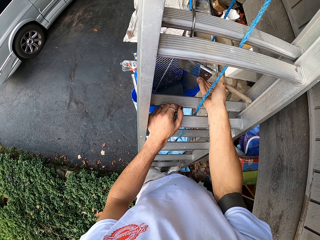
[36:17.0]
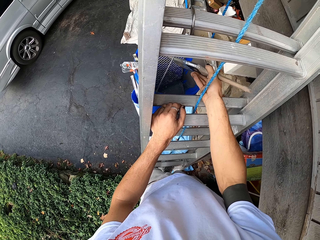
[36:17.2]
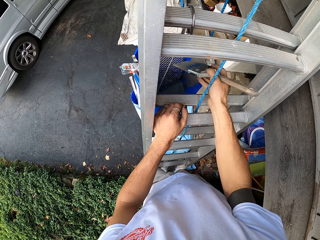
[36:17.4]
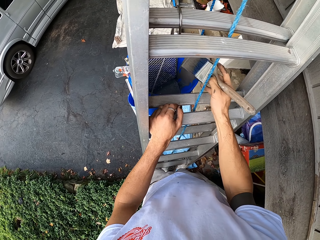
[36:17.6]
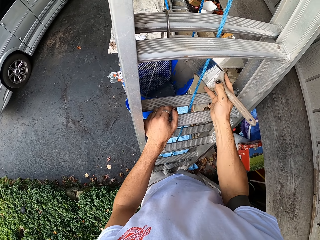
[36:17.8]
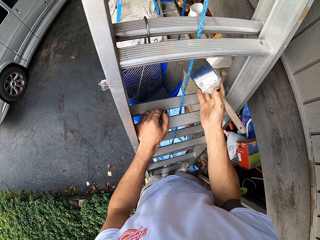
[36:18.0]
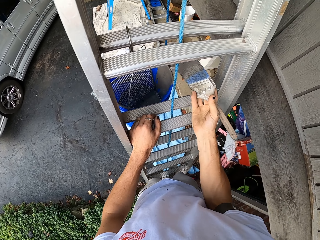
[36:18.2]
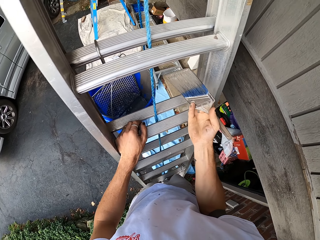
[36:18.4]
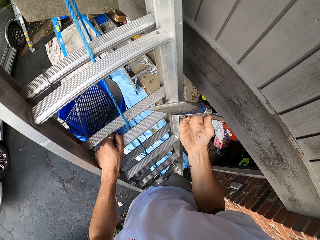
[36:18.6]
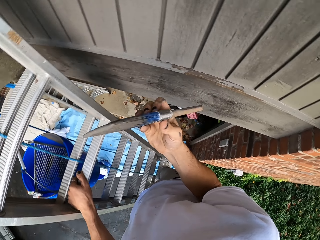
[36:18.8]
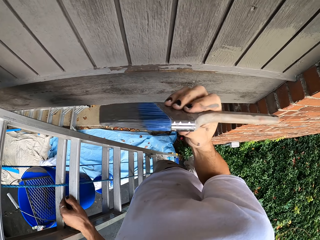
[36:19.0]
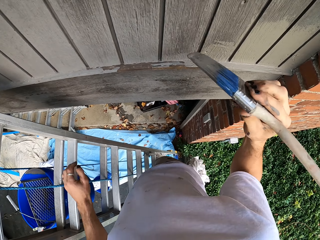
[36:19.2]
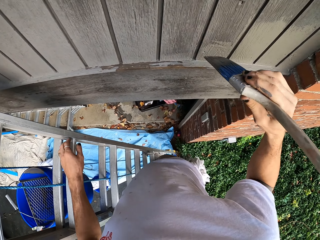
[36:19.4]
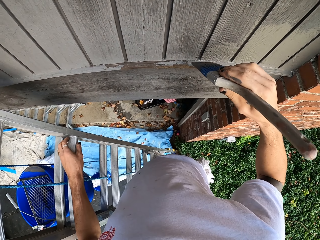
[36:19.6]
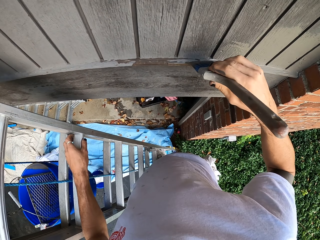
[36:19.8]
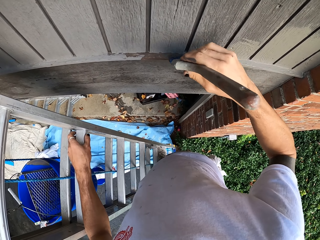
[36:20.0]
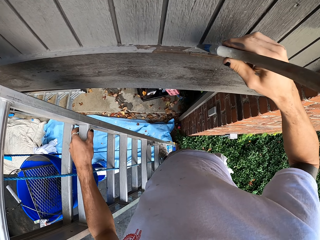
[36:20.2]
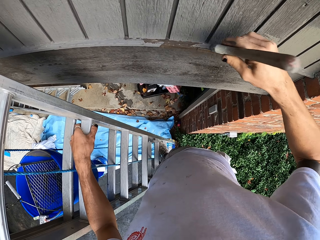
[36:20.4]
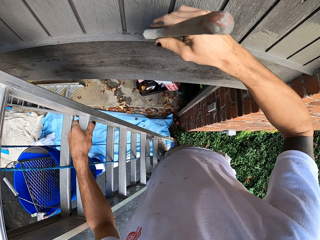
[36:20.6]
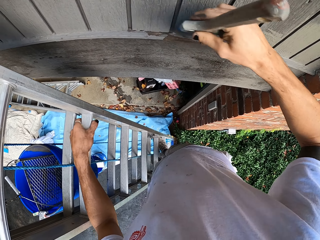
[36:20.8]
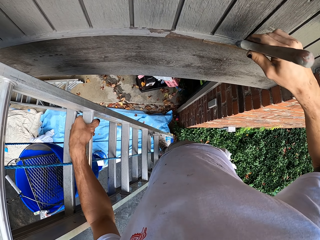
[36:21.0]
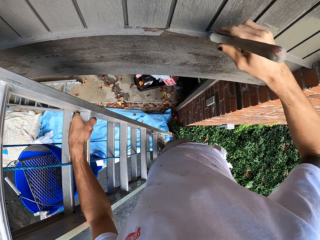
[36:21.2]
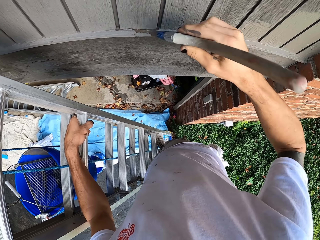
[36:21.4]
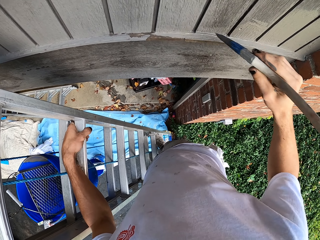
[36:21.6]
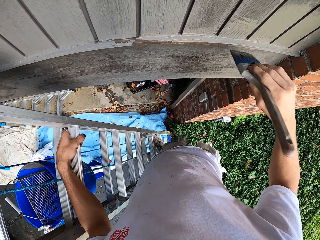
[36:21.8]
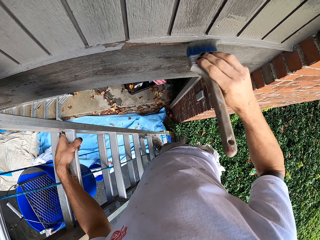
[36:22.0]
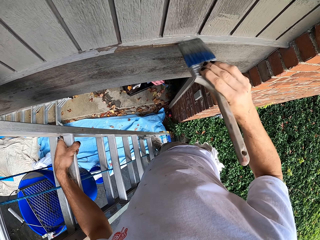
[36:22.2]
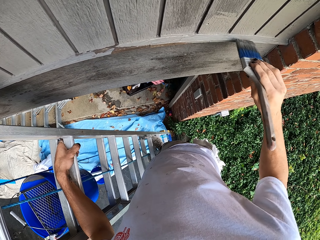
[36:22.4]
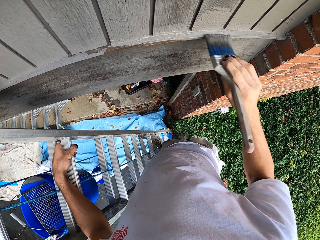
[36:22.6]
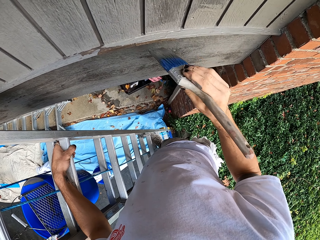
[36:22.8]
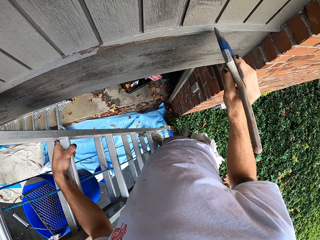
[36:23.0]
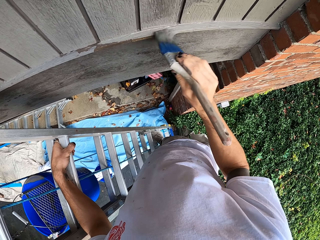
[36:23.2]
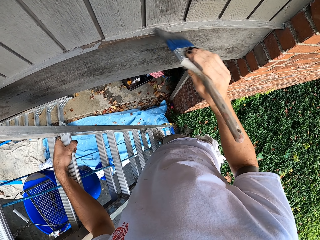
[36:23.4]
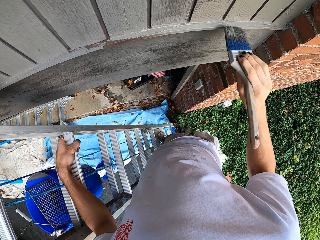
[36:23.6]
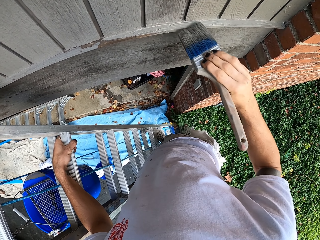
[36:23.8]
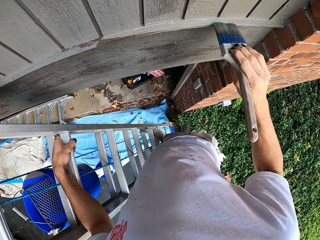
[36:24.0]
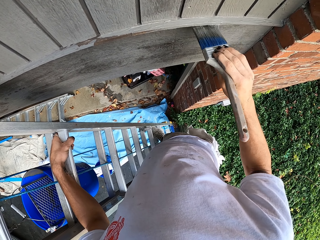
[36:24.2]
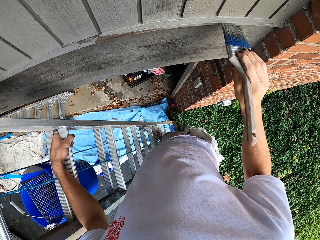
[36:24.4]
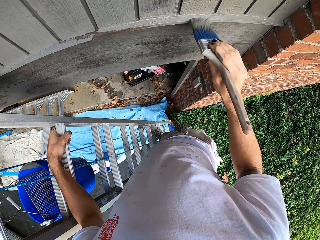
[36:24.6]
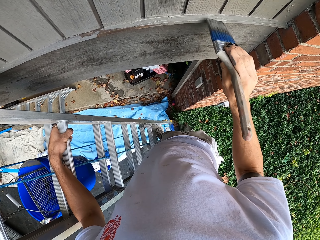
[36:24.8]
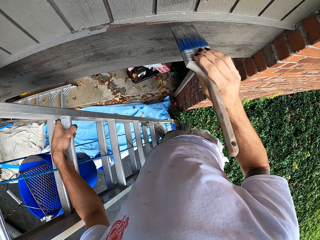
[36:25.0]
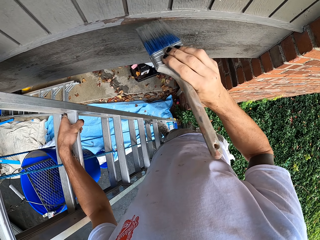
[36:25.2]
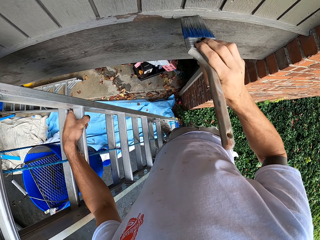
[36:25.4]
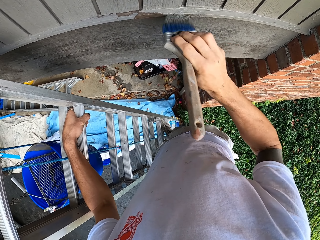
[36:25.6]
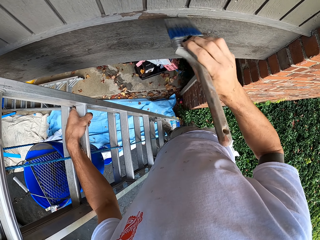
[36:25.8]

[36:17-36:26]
The camera wearer holds the brush. They paint the wall.

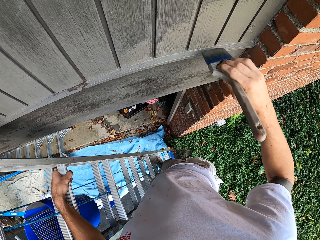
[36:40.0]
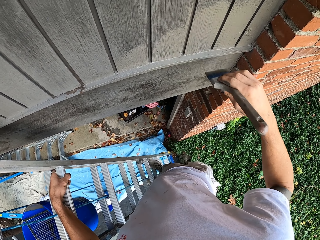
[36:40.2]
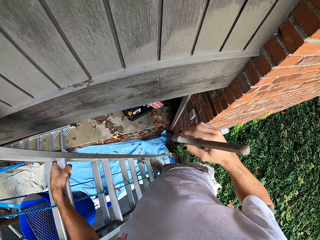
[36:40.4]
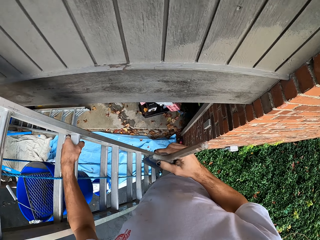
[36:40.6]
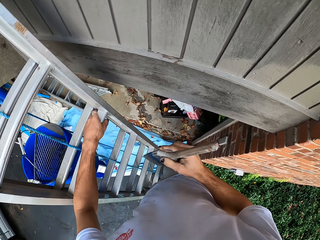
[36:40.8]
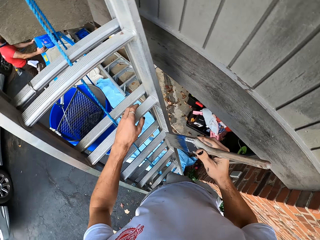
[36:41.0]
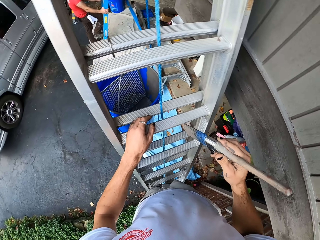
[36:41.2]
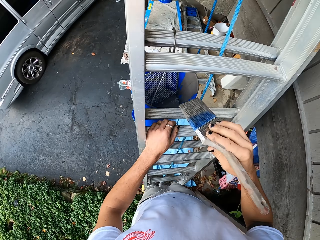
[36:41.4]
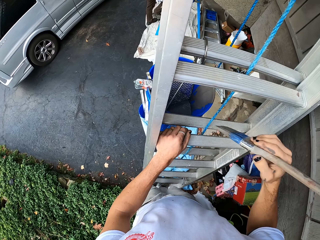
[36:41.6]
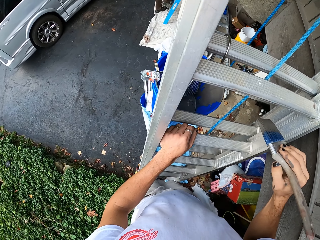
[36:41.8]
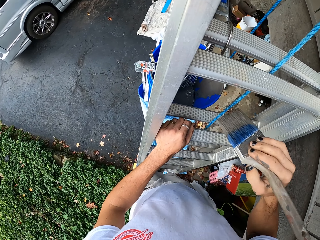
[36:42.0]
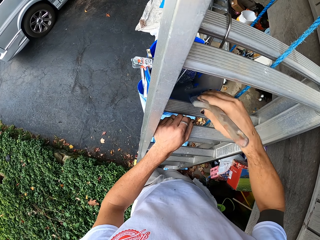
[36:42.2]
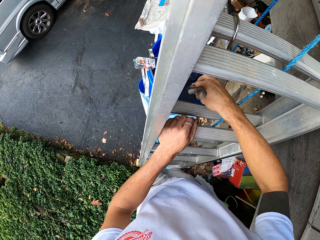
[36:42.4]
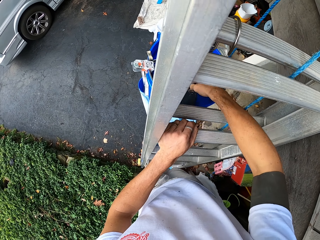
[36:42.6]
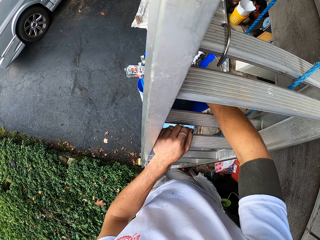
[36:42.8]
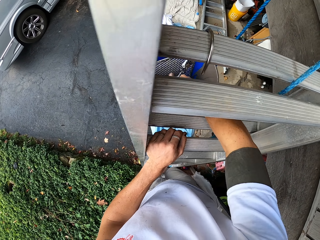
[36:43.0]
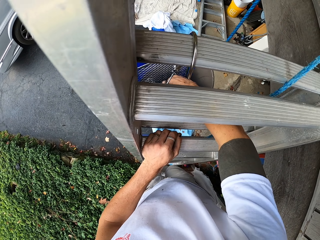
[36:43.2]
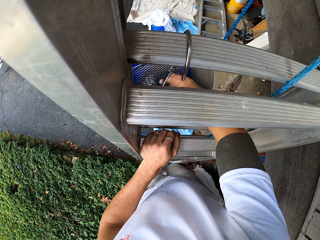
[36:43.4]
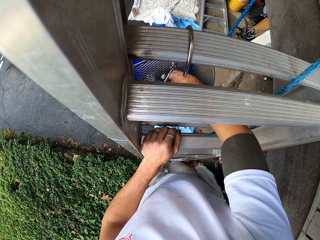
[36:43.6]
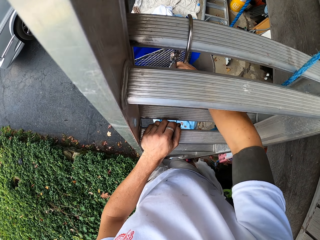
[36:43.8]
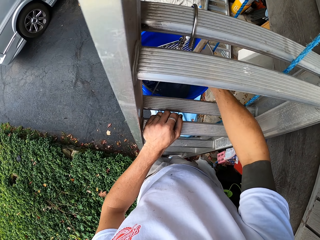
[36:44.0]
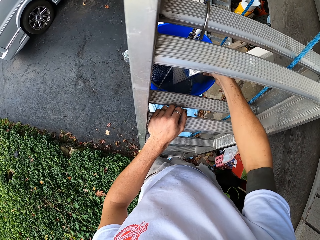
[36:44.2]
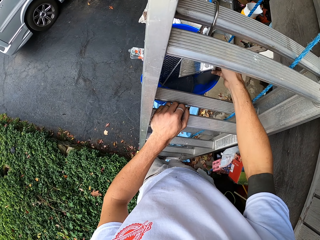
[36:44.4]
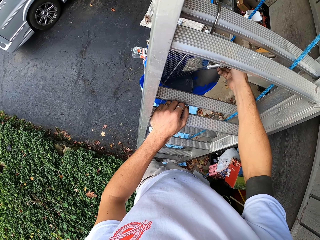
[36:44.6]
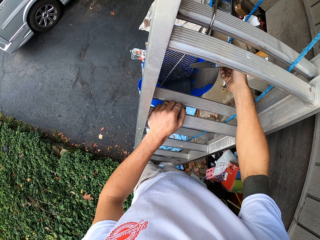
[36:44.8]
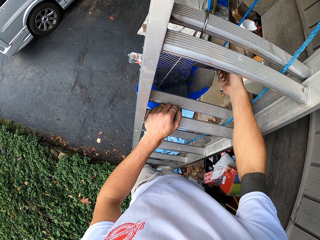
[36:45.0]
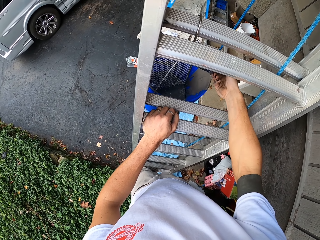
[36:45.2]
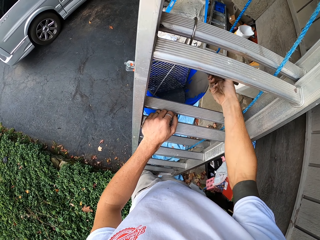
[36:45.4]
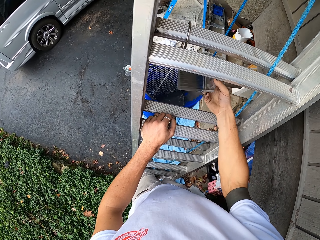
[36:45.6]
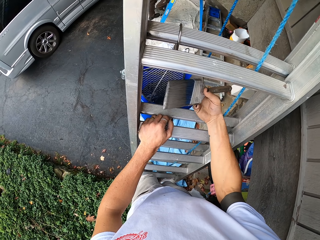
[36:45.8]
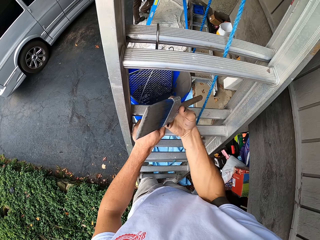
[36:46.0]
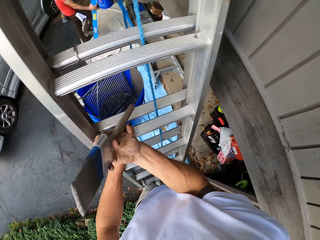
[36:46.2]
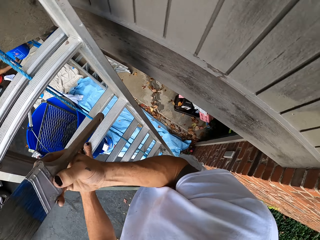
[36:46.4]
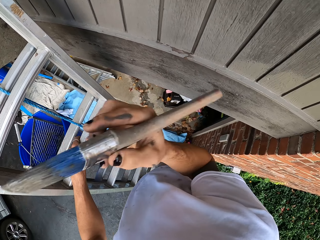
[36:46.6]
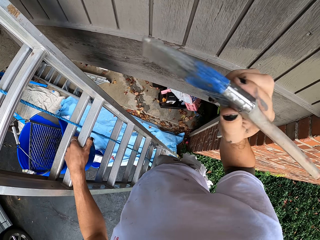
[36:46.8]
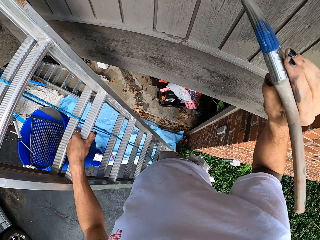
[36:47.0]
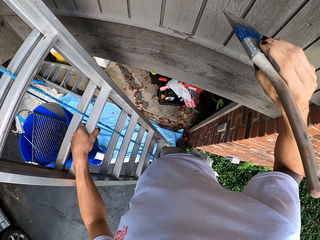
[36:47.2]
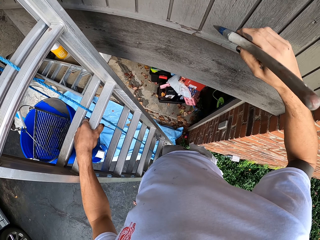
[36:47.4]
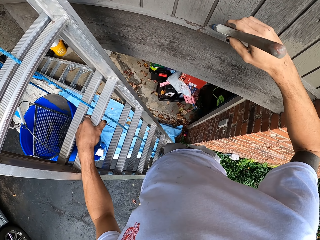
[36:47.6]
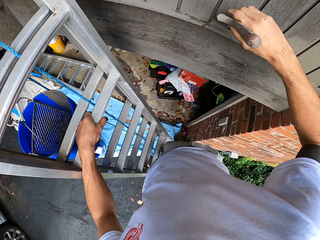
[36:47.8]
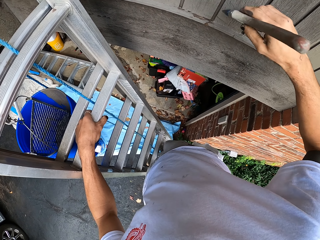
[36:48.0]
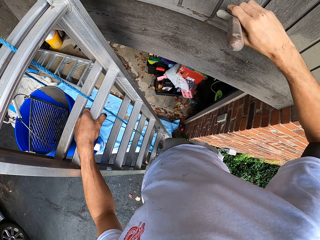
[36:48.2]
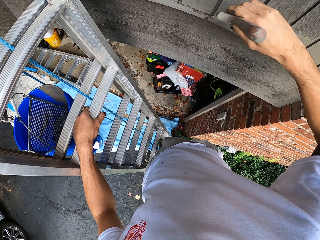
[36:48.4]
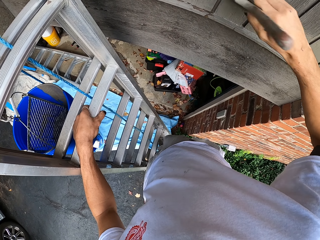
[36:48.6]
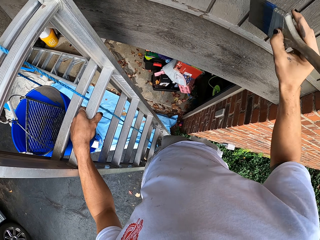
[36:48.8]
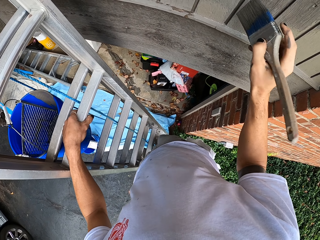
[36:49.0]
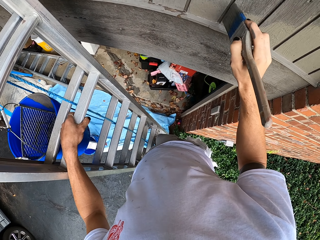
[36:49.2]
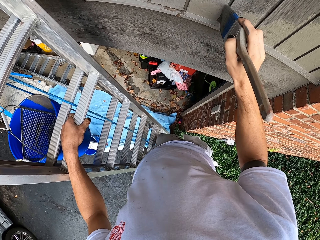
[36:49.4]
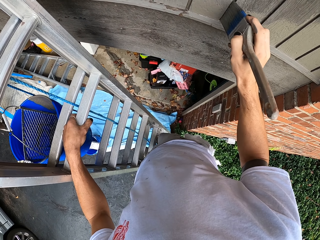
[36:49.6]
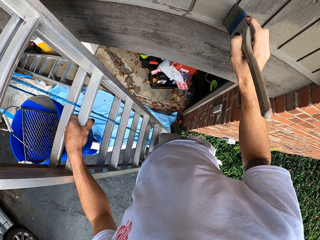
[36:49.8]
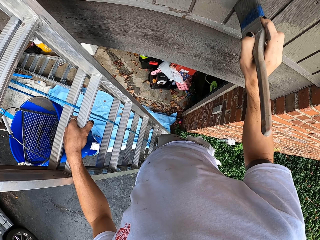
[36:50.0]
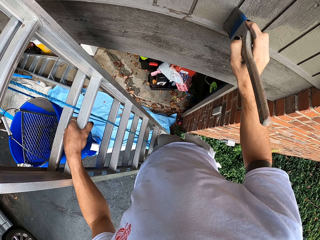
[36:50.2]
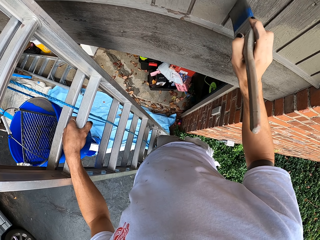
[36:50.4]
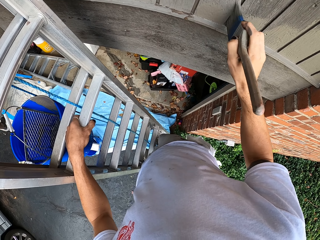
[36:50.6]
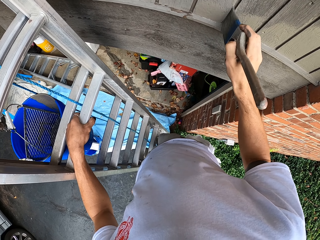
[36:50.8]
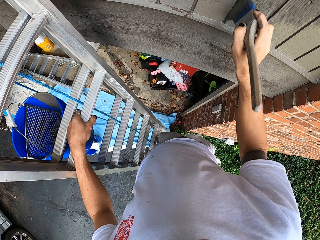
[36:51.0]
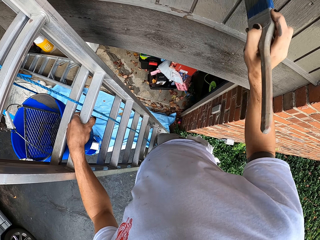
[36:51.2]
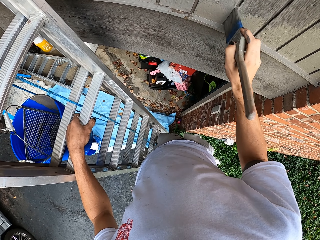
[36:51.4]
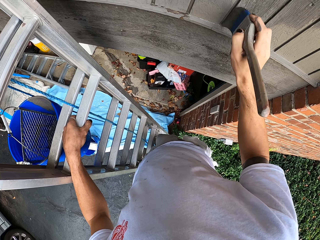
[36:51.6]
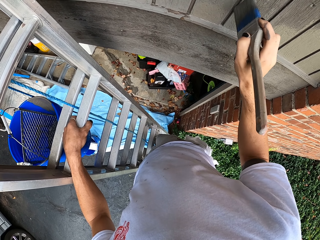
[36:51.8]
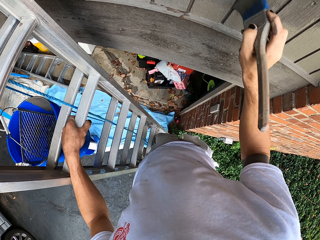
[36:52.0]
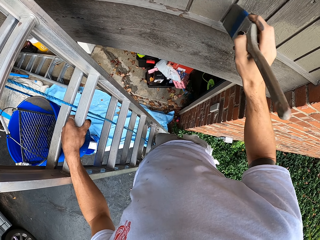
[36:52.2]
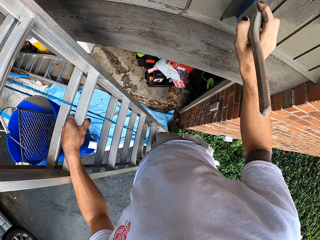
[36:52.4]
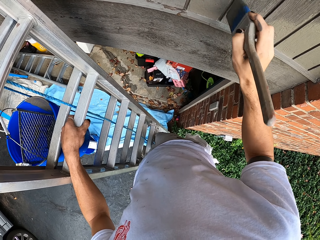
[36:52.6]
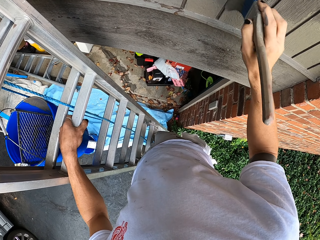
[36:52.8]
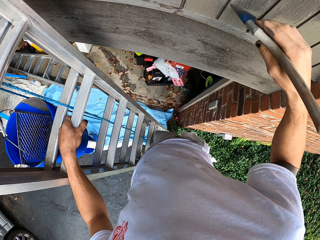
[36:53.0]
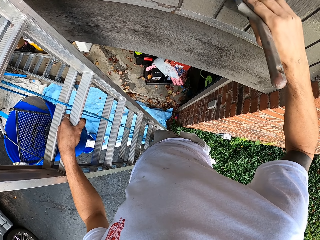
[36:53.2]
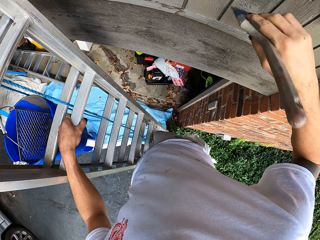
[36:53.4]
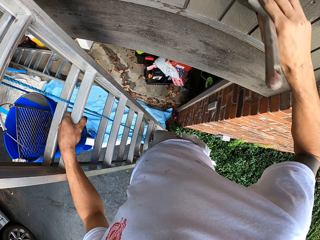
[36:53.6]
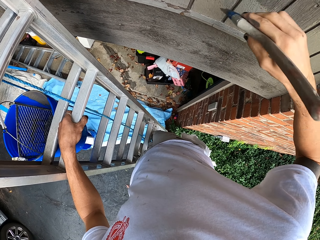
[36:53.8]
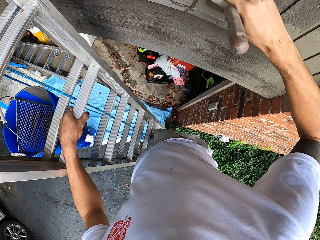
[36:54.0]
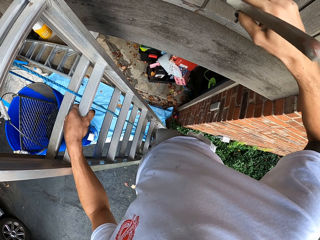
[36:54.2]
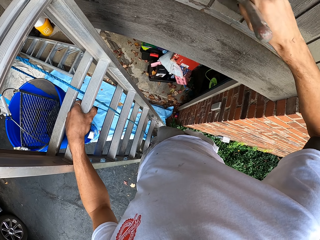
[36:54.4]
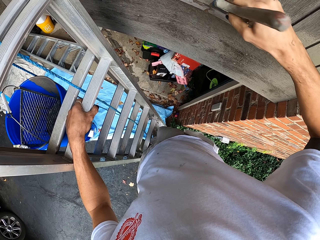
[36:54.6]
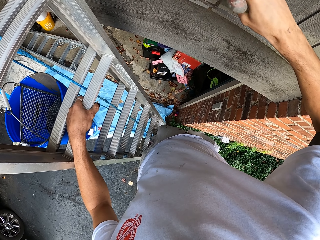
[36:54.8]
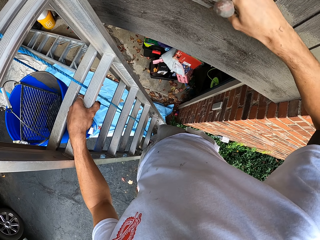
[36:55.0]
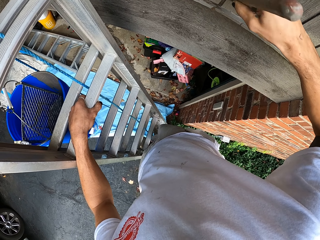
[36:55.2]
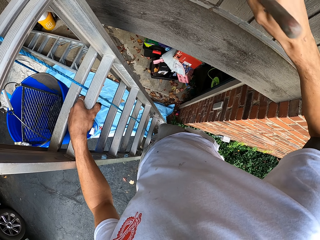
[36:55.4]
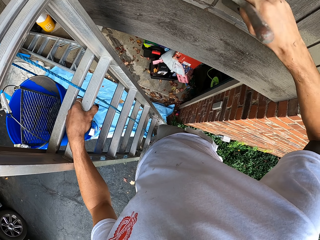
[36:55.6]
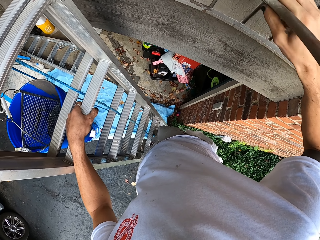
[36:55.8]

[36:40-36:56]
The camera wearer brushes the paintbrush on the ladder. They dip the paintbrush in the paint. They remove the brush from the paint. They paint the wall.
